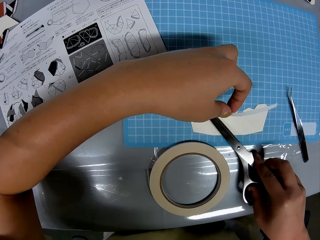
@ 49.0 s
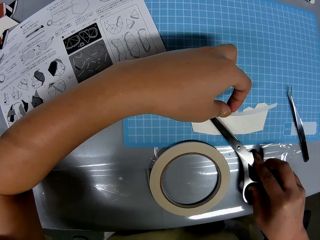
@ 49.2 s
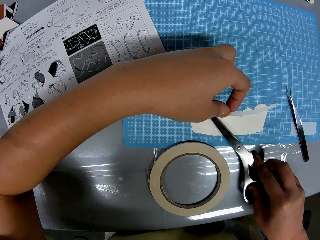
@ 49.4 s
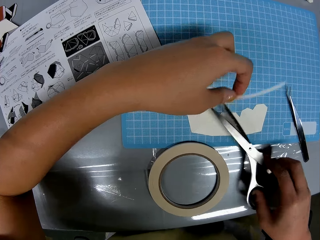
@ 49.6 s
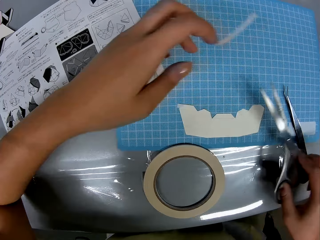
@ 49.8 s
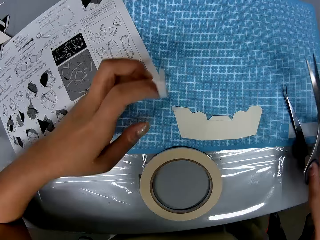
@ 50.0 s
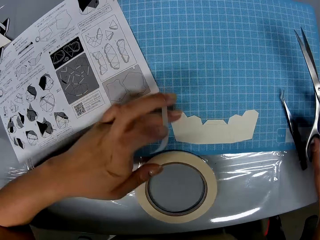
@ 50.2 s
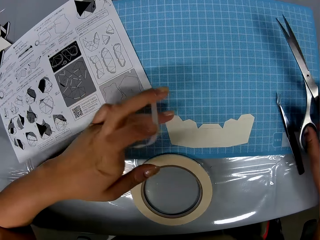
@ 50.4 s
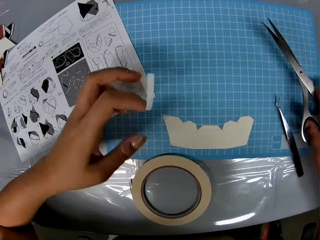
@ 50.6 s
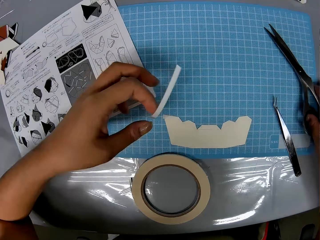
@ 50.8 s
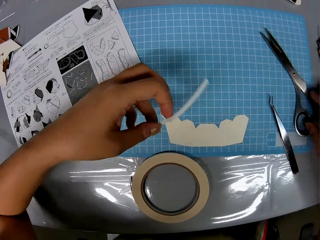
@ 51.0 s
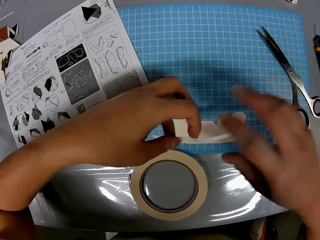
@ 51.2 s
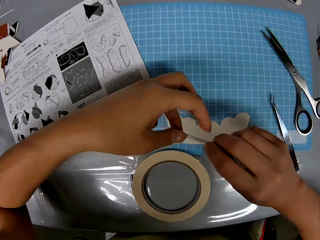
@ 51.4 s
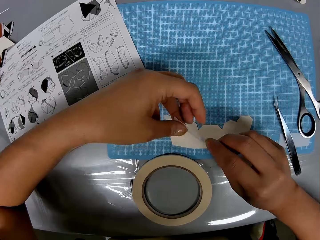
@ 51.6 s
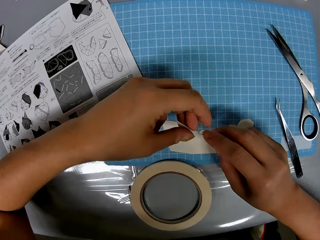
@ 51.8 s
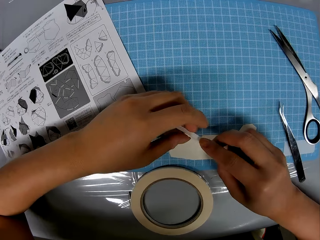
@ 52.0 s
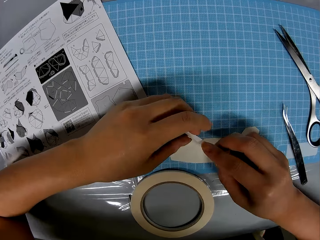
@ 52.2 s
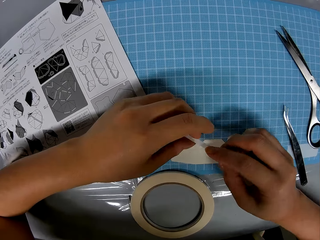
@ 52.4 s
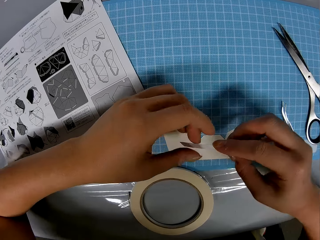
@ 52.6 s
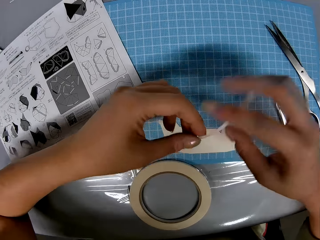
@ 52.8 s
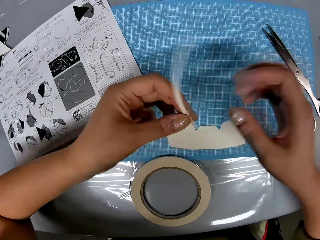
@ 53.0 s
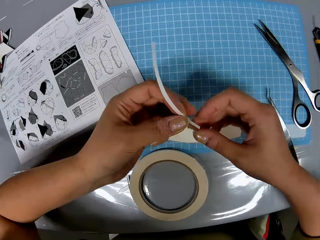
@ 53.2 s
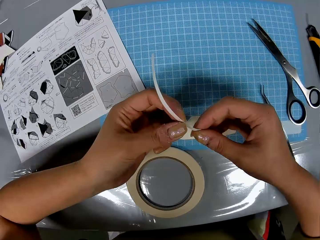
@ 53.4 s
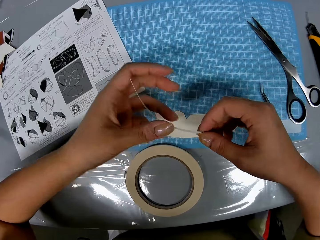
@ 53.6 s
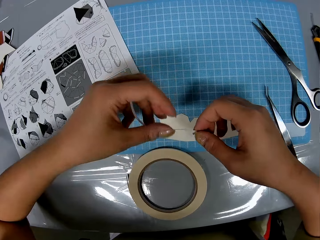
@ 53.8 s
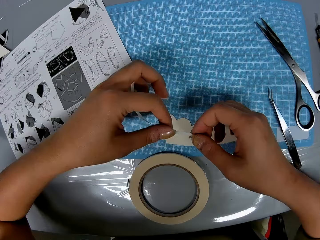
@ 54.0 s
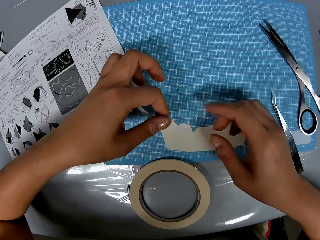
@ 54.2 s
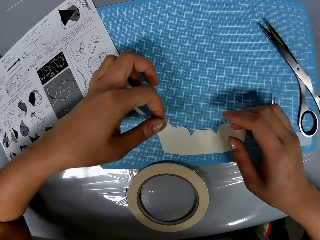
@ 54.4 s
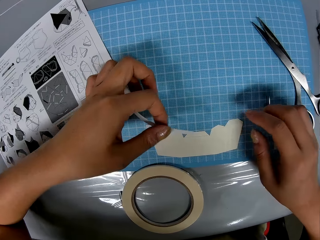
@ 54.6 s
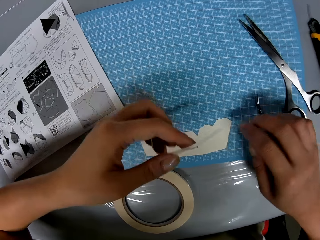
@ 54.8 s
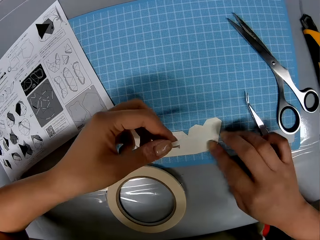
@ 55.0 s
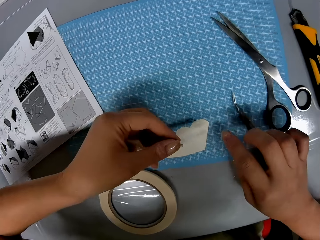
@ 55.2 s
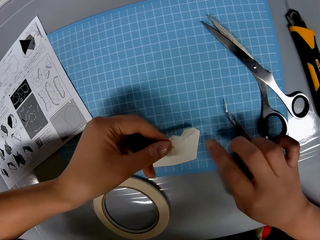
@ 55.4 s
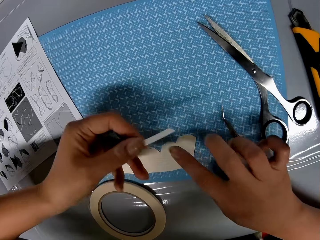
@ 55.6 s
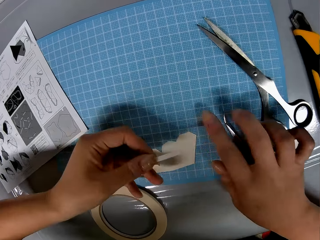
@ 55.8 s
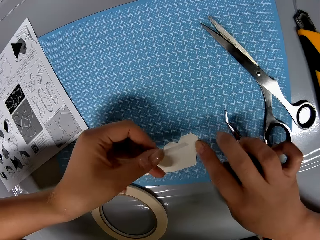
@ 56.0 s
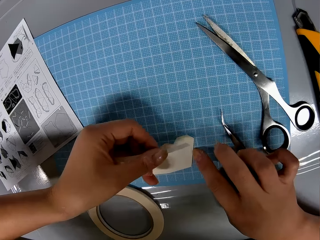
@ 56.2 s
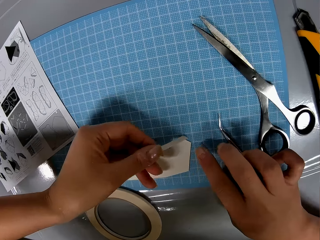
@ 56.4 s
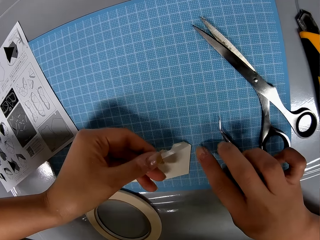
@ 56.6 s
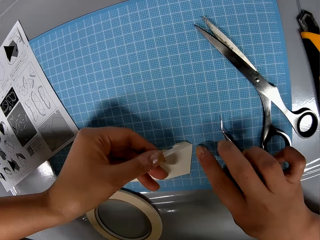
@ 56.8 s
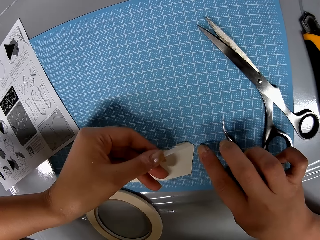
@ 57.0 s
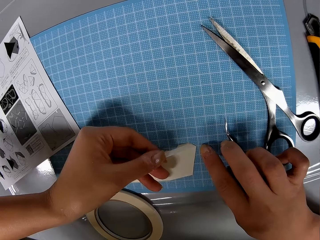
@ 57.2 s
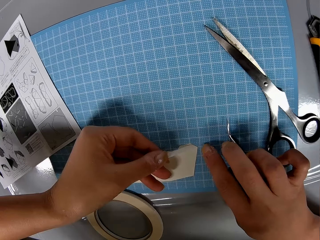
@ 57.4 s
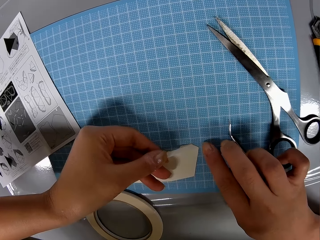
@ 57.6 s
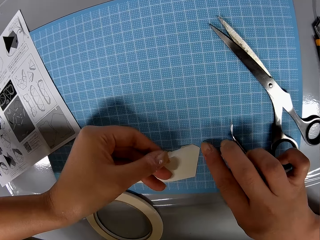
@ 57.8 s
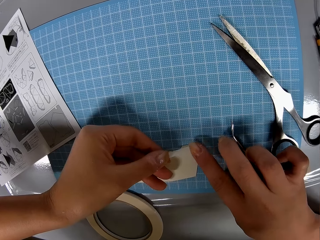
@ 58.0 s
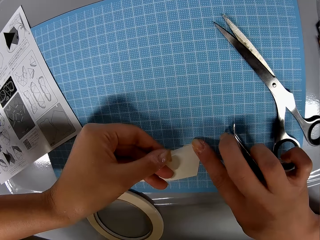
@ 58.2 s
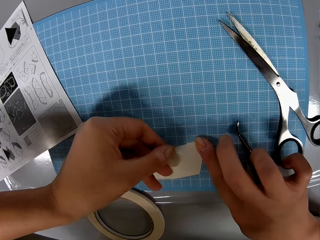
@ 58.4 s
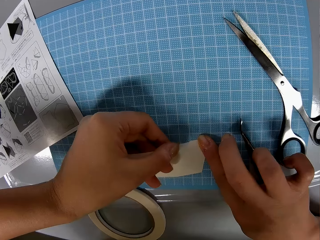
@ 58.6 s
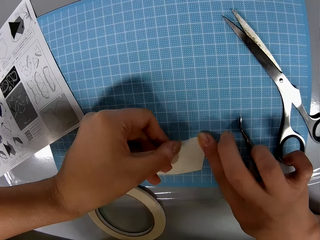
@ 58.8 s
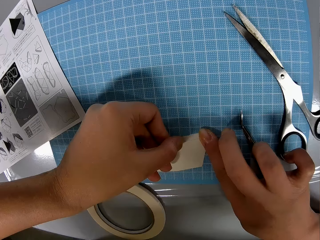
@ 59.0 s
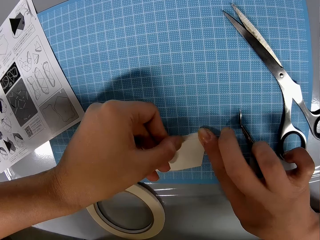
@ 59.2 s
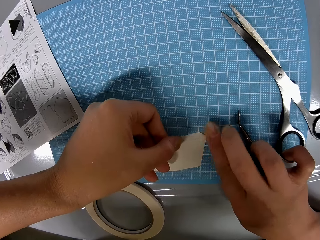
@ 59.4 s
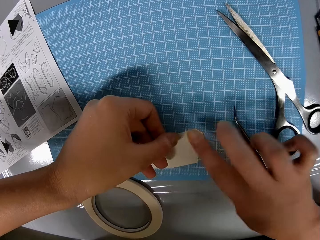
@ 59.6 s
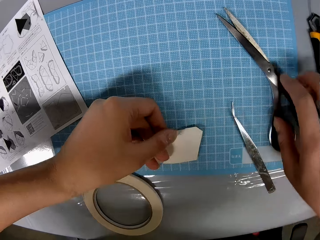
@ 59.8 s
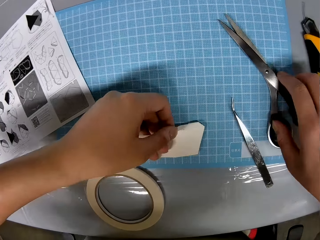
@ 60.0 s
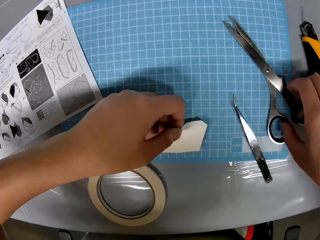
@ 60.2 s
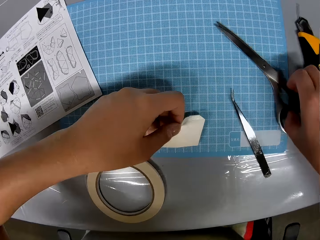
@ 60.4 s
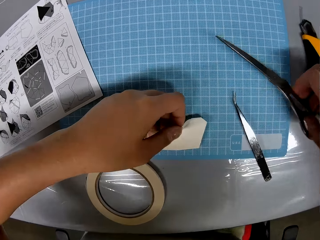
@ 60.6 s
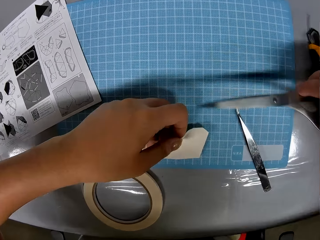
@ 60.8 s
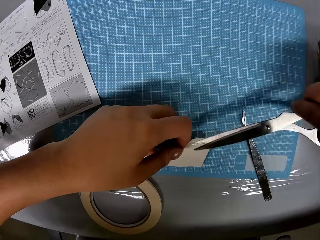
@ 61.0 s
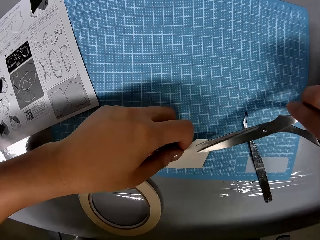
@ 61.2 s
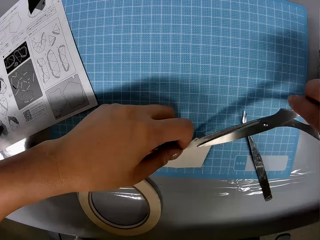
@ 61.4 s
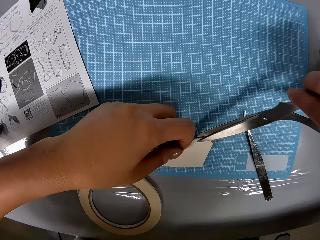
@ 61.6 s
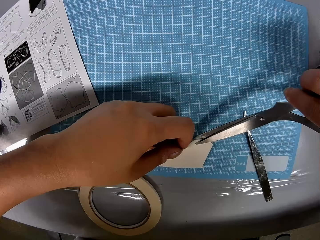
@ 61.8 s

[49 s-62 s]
The camera wearer cuts out the tape with the scissors. They drop the scissors on the table. They adjust the tape. They turn the tape. They place the tape on the craft. They pick up the scissors from the table.

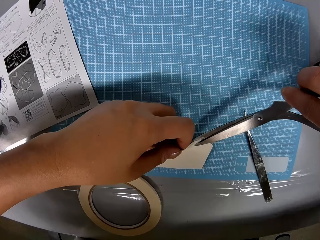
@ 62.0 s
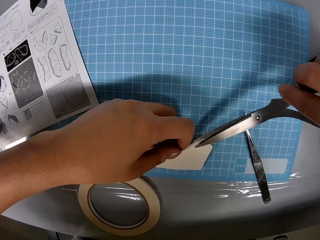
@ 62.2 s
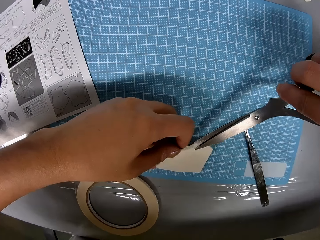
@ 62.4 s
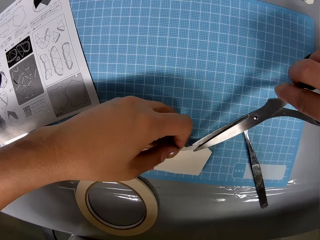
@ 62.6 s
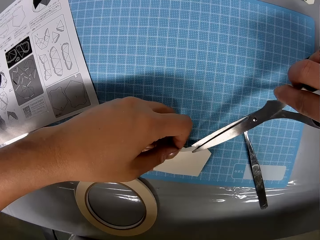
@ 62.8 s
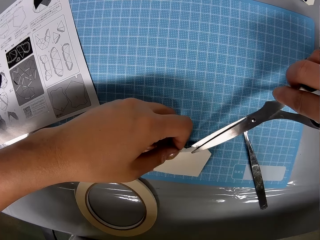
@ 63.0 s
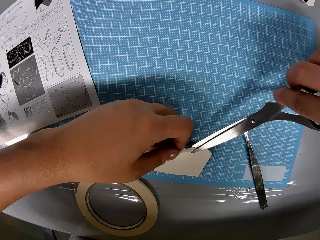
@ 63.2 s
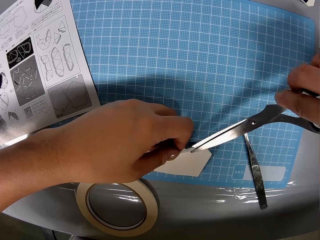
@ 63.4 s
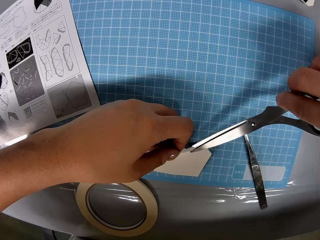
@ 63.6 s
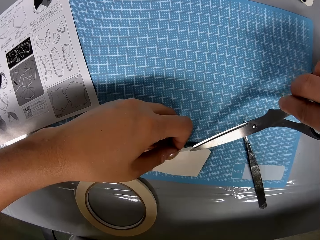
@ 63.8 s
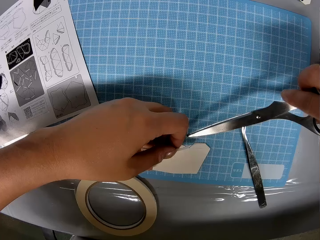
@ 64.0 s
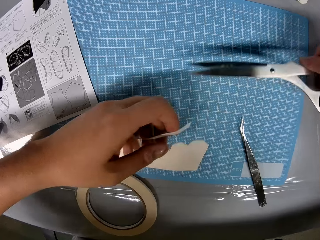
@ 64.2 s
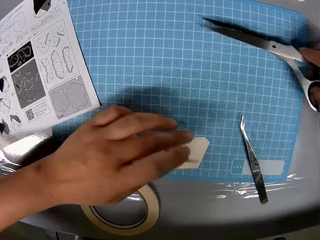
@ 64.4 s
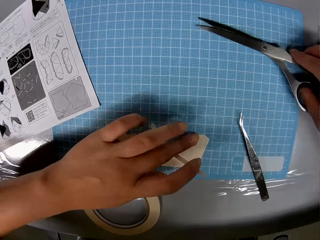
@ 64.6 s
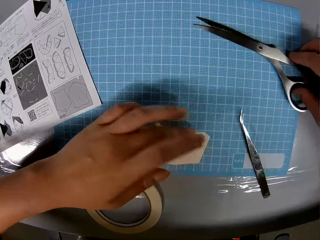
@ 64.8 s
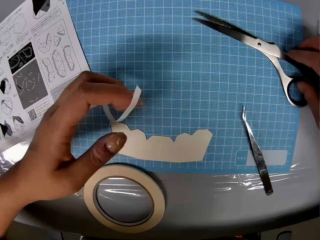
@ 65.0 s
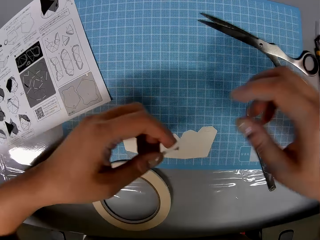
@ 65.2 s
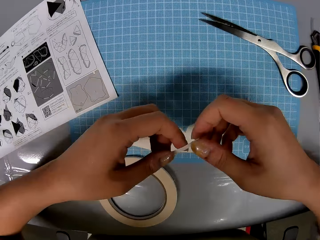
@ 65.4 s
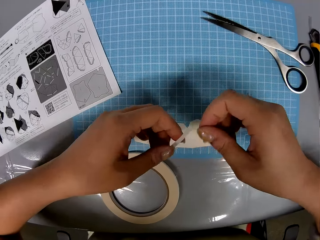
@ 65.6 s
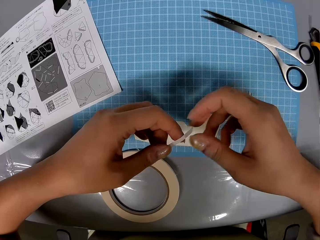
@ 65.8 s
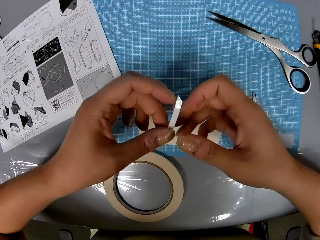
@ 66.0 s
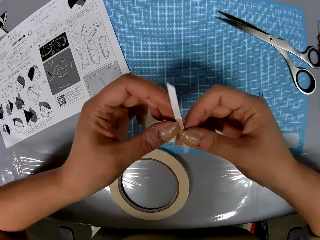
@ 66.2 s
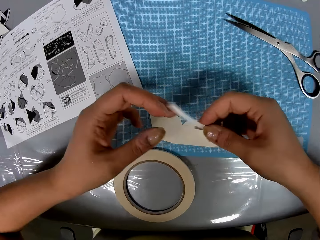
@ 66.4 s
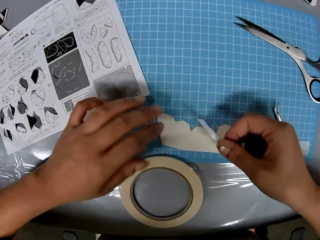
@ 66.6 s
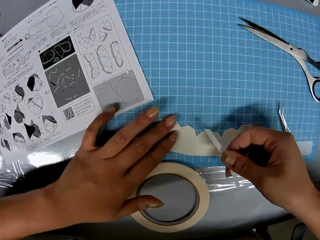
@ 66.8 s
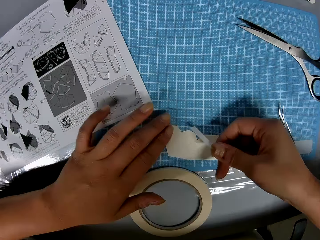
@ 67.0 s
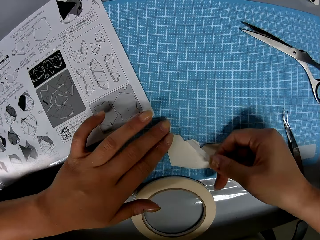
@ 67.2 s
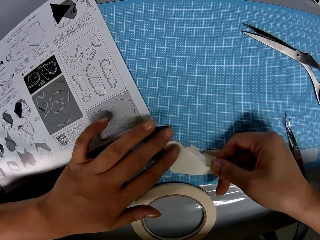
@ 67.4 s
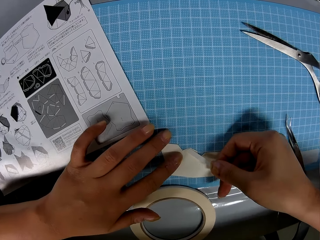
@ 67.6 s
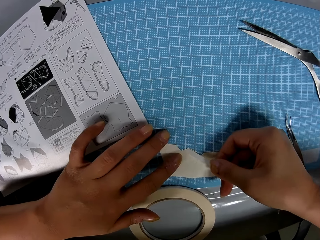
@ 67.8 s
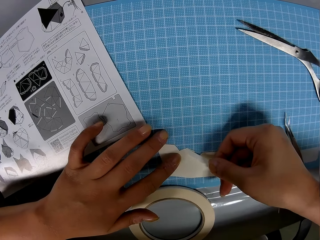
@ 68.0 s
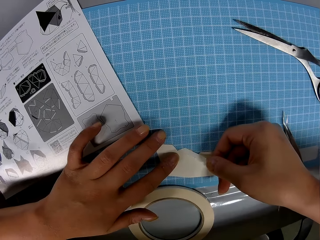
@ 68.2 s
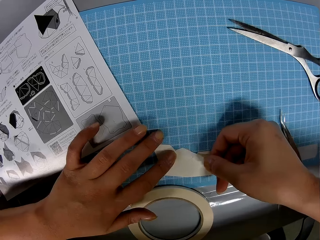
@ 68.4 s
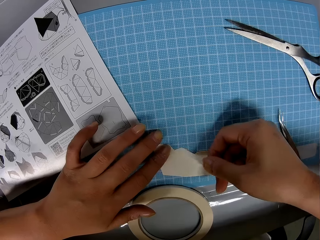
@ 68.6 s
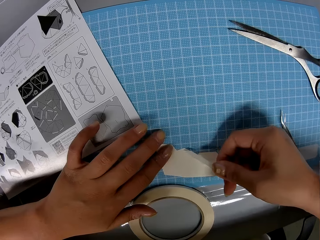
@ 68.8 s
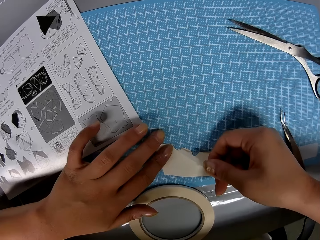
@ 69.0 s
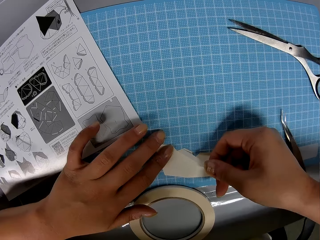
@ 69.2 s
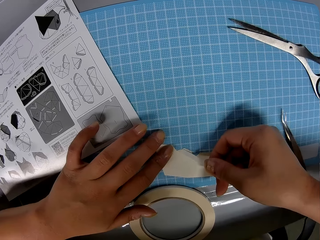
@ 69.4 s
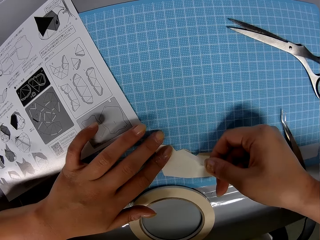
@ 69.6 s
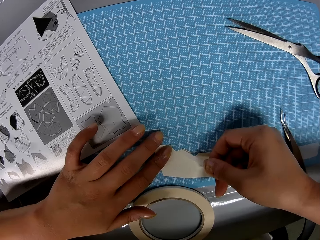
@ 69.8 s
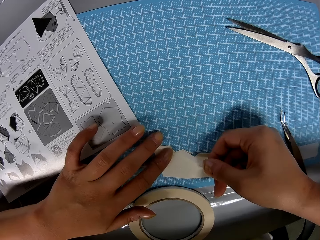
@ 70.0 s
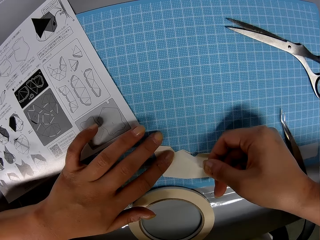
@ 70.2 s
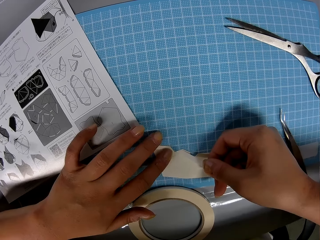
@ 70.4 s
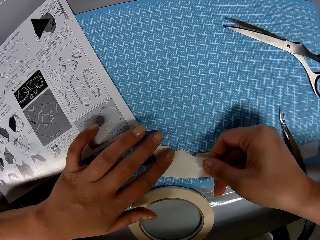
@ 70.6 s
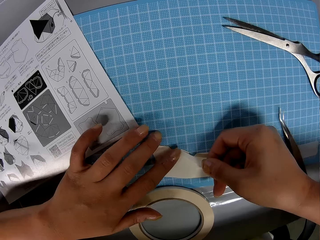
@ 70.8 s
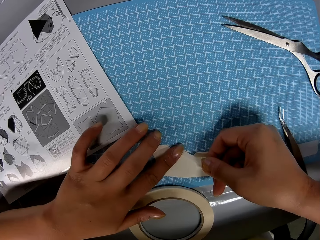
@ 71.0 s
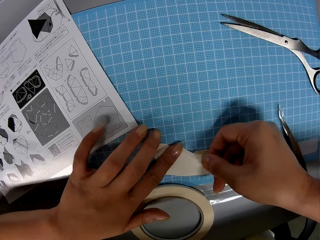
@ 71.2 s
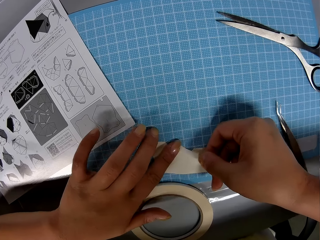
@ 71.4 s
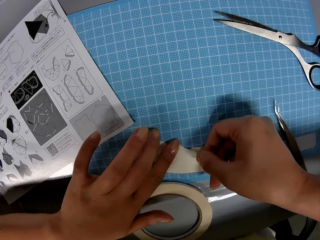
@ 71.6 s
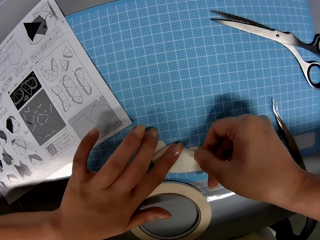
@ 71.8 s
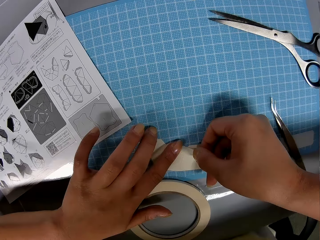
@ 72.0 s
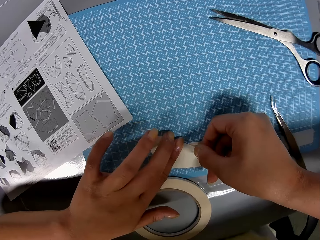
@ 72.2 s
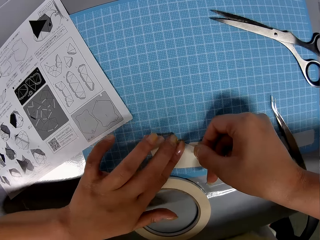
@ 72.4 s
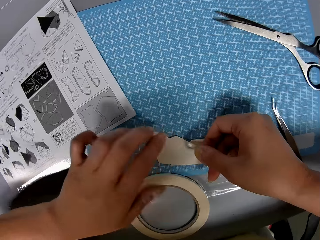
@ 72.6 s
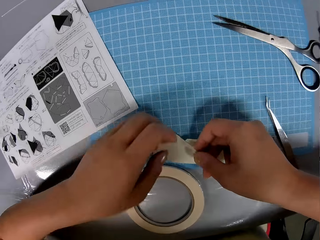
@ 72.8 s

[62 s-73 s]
The camera wearer cuts out the tape with the scissors. They drop the scissors on the table. They turn the tape. They place the tape on the craft.
